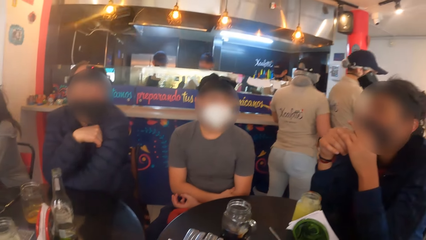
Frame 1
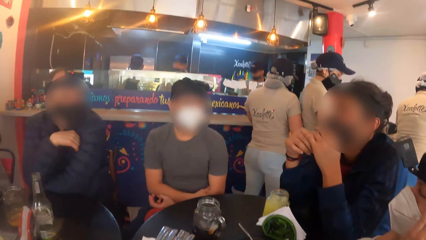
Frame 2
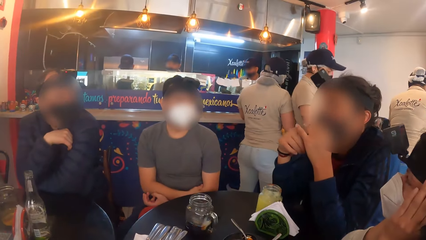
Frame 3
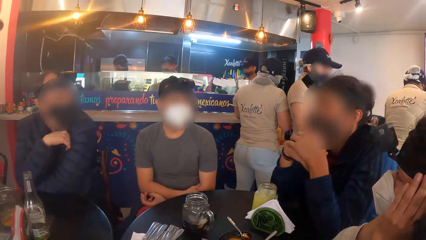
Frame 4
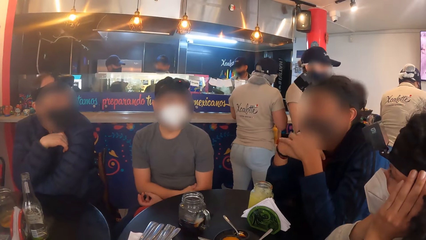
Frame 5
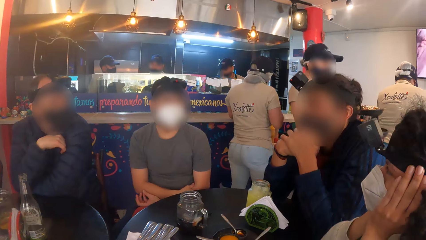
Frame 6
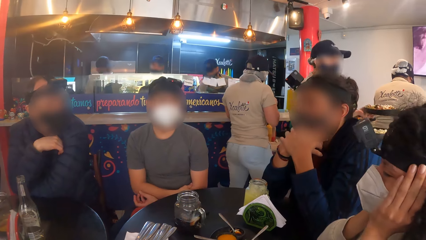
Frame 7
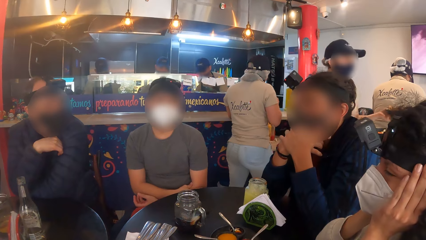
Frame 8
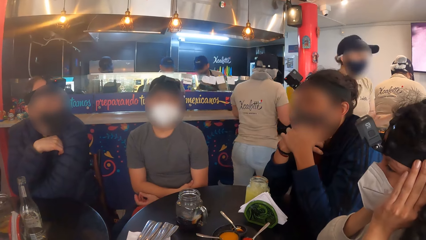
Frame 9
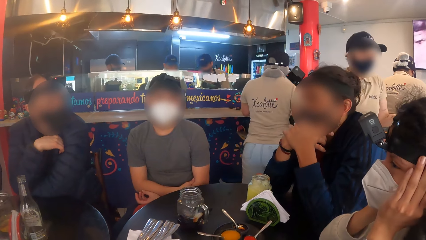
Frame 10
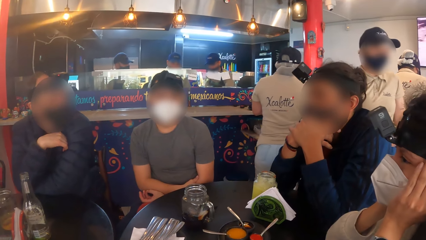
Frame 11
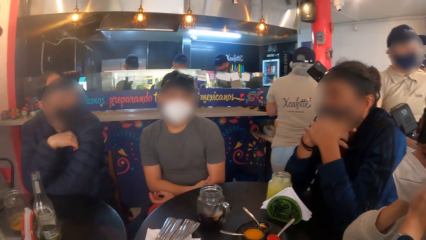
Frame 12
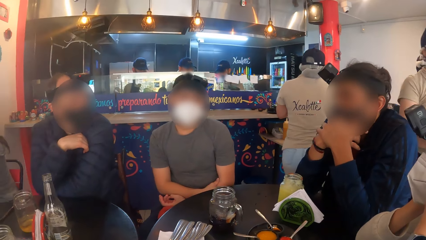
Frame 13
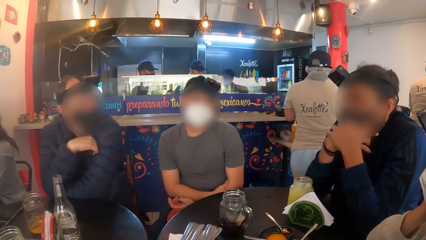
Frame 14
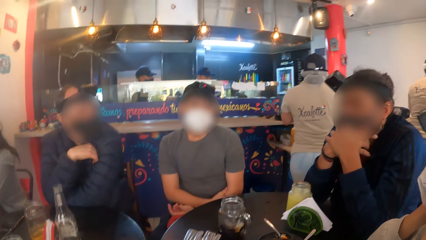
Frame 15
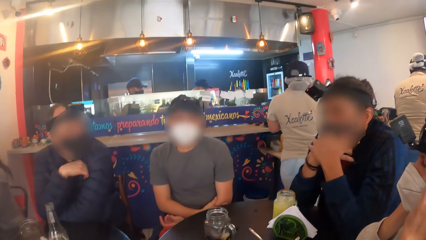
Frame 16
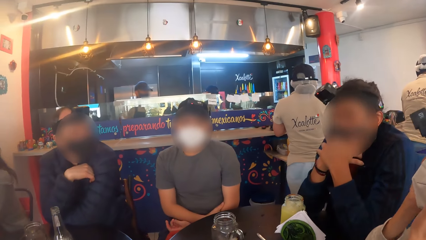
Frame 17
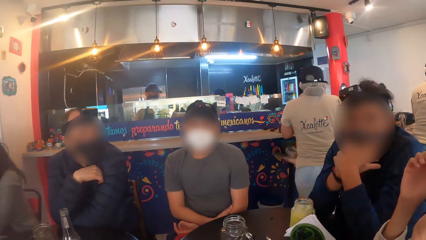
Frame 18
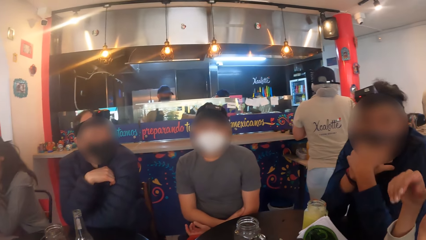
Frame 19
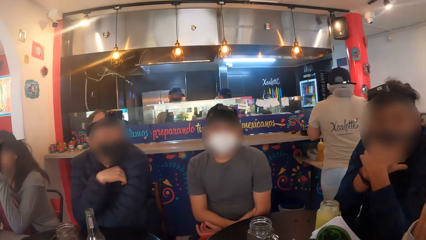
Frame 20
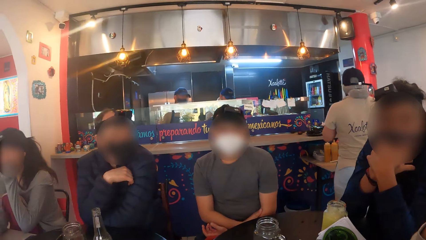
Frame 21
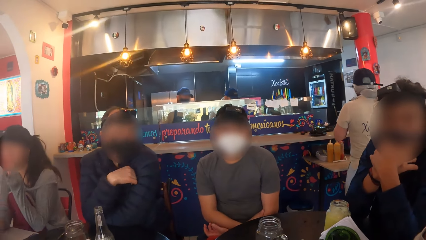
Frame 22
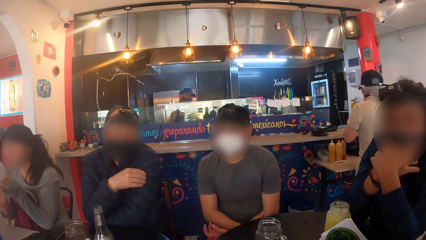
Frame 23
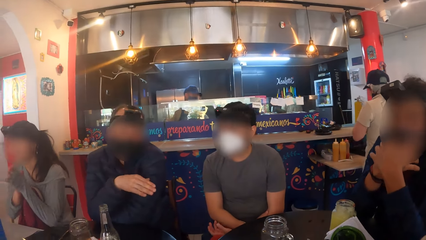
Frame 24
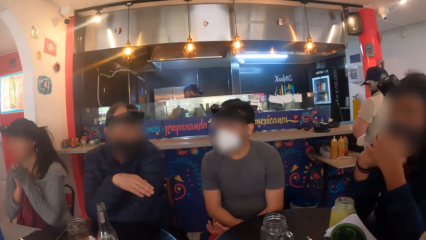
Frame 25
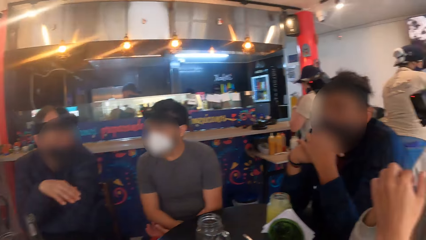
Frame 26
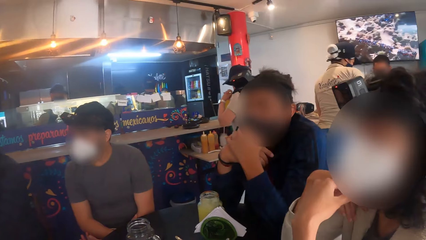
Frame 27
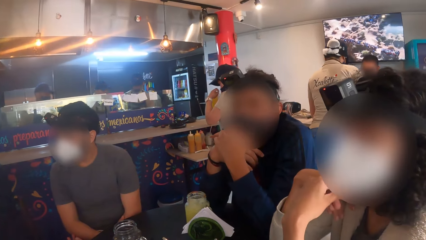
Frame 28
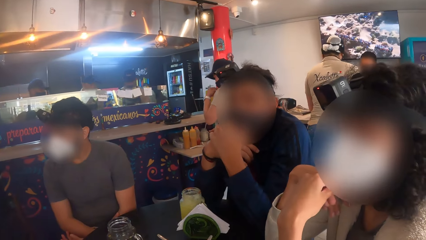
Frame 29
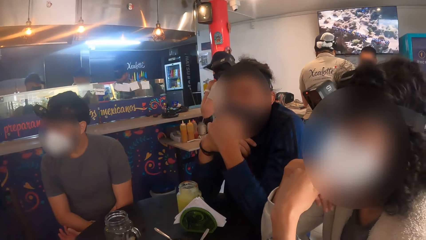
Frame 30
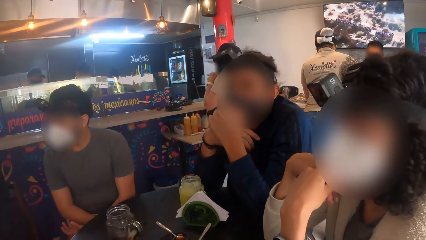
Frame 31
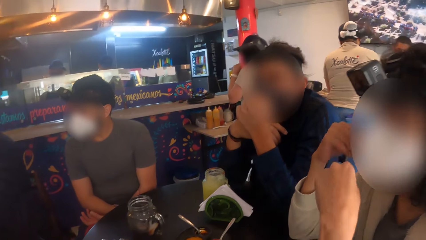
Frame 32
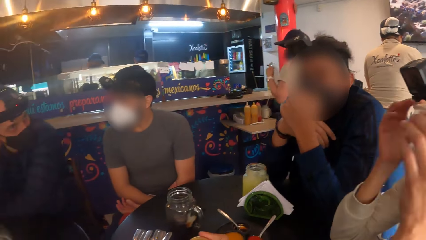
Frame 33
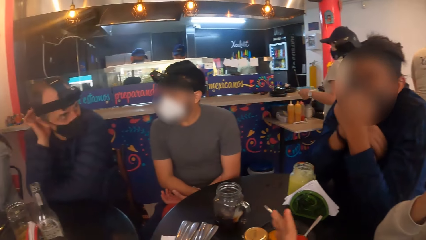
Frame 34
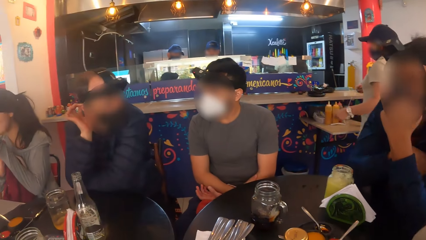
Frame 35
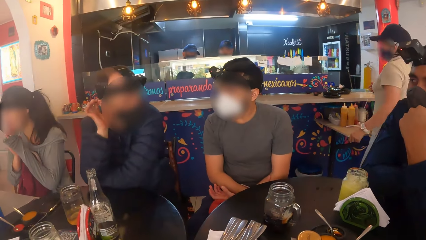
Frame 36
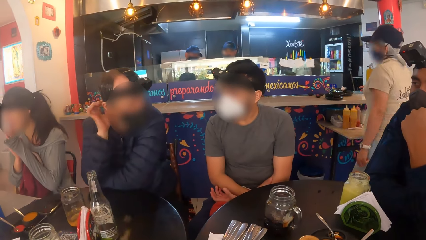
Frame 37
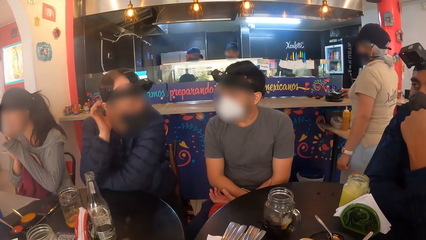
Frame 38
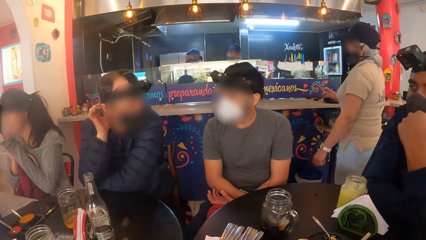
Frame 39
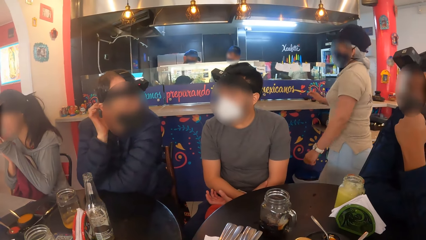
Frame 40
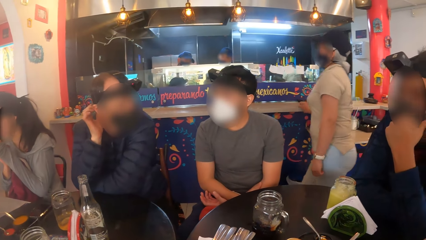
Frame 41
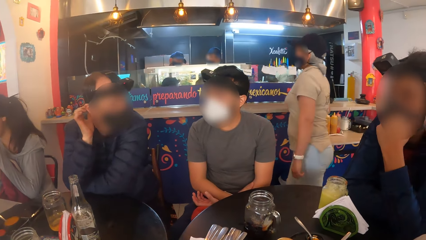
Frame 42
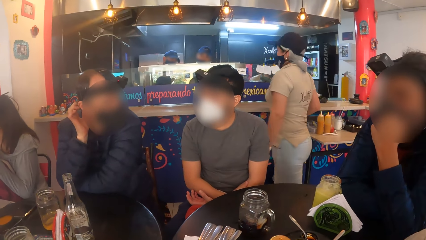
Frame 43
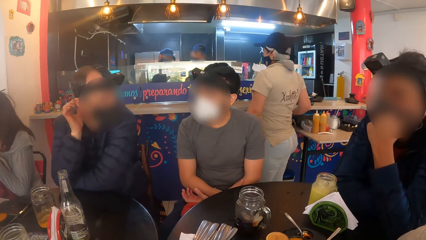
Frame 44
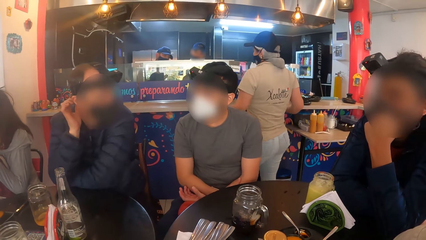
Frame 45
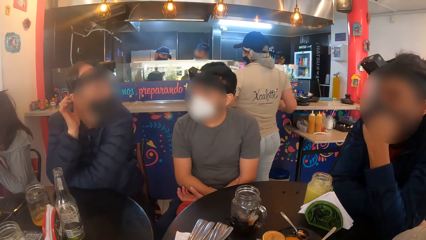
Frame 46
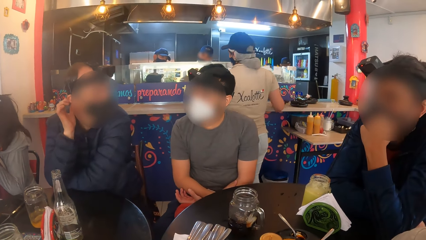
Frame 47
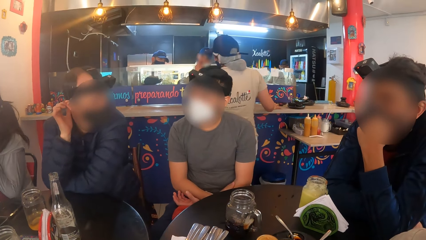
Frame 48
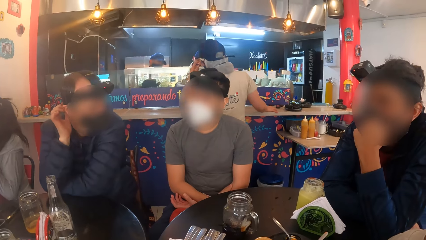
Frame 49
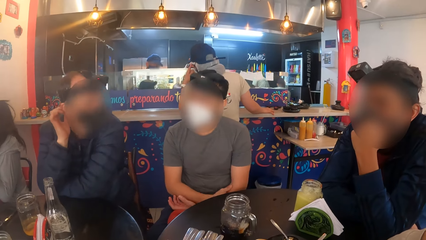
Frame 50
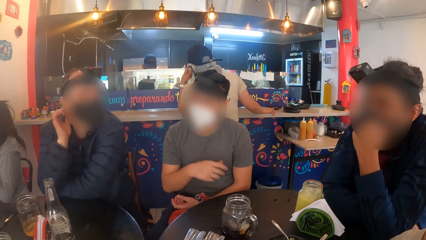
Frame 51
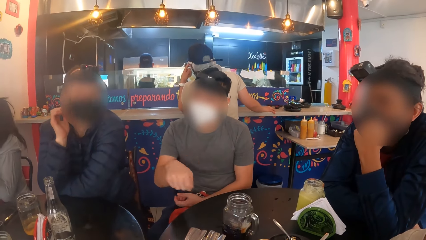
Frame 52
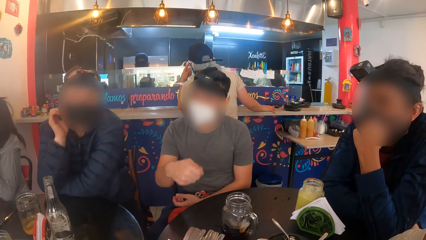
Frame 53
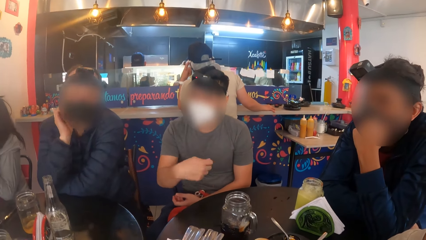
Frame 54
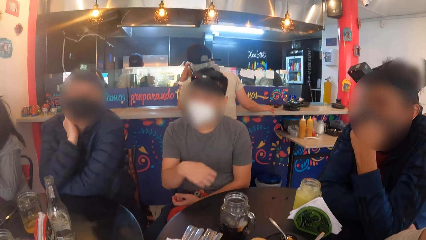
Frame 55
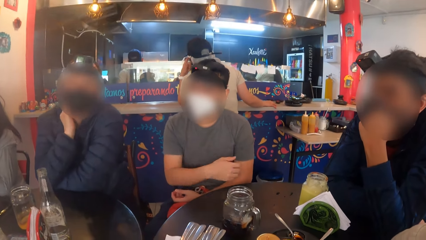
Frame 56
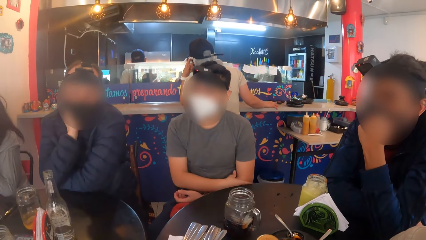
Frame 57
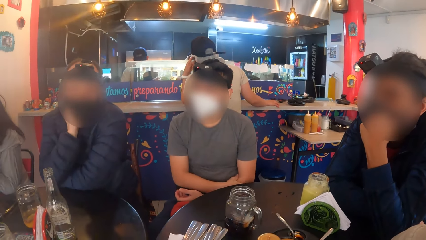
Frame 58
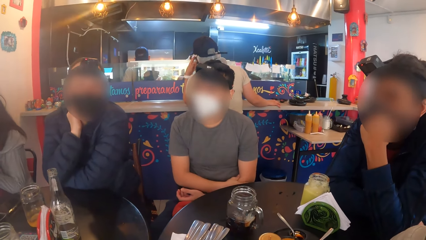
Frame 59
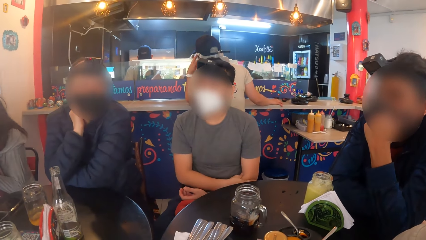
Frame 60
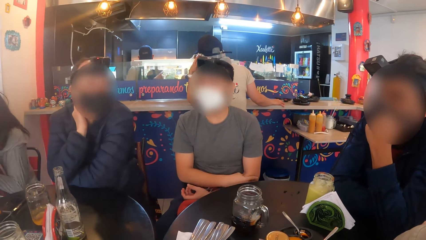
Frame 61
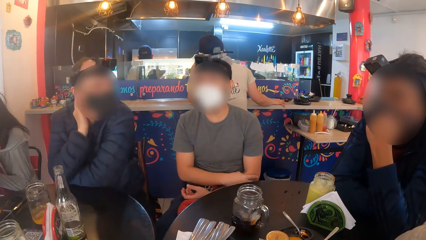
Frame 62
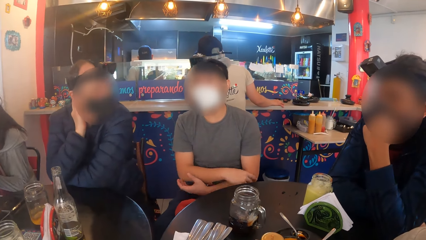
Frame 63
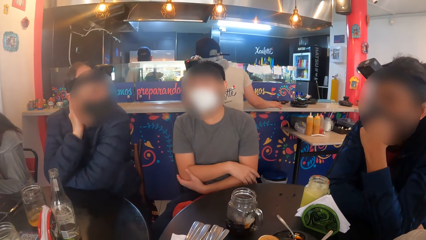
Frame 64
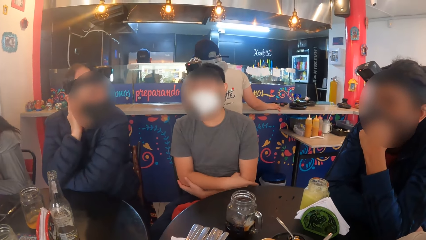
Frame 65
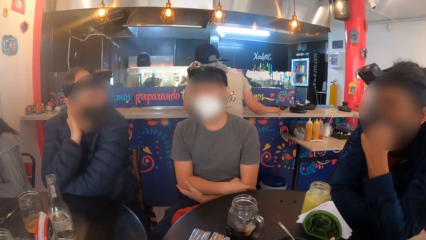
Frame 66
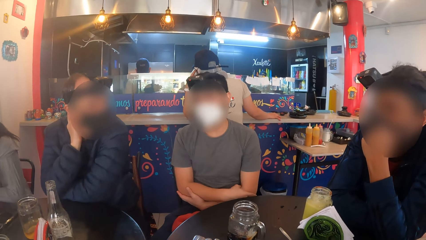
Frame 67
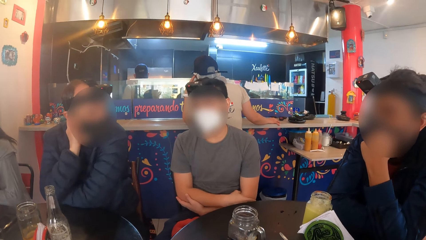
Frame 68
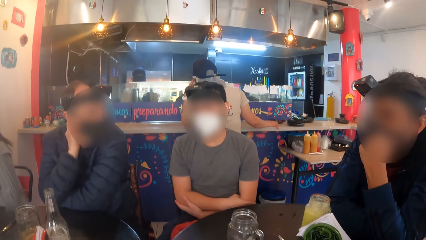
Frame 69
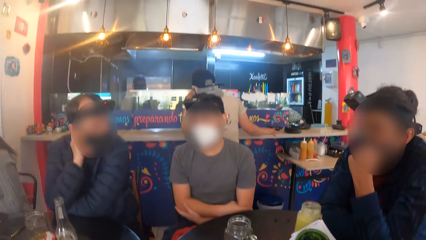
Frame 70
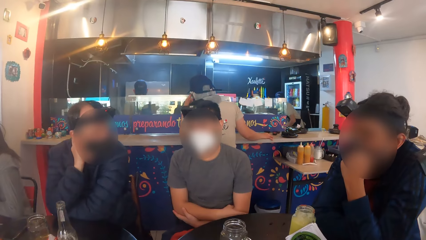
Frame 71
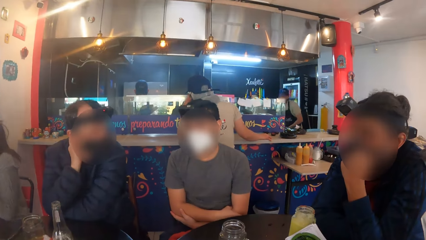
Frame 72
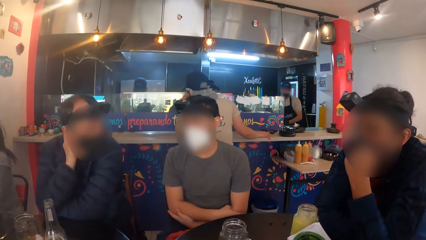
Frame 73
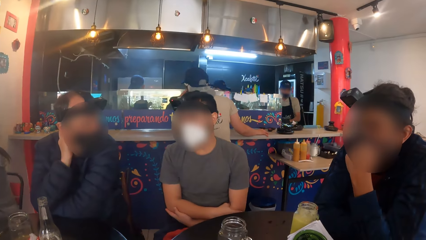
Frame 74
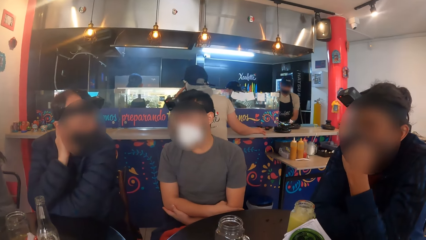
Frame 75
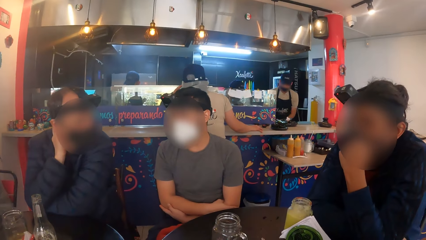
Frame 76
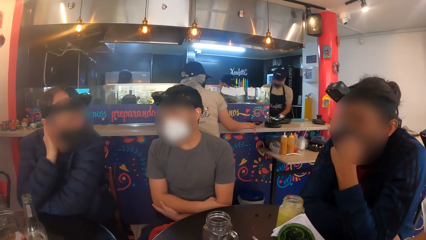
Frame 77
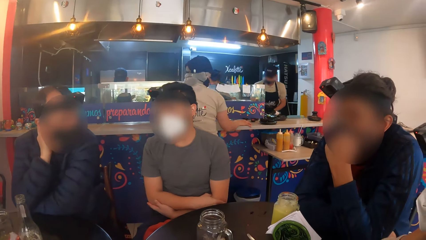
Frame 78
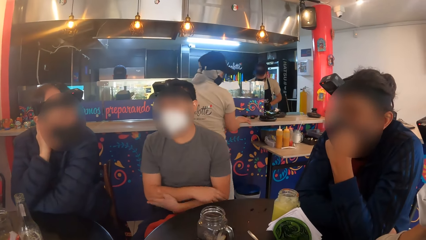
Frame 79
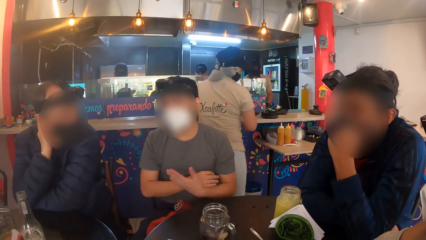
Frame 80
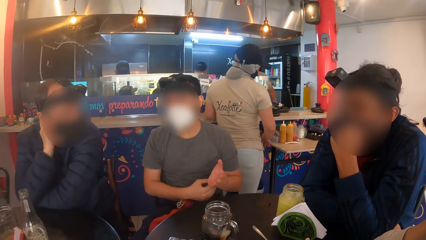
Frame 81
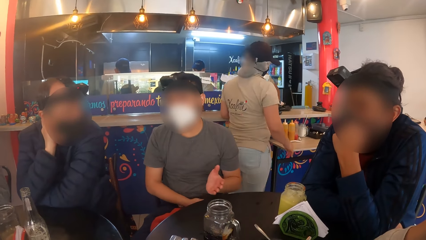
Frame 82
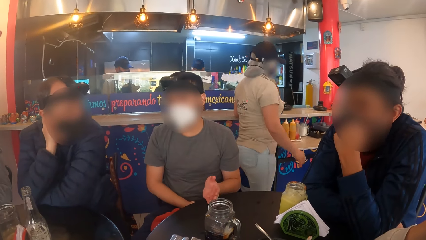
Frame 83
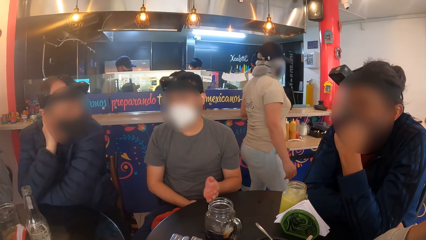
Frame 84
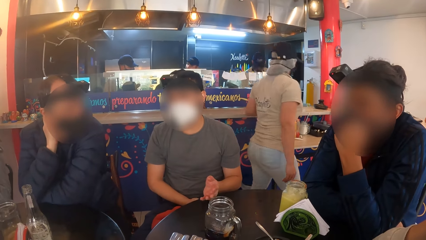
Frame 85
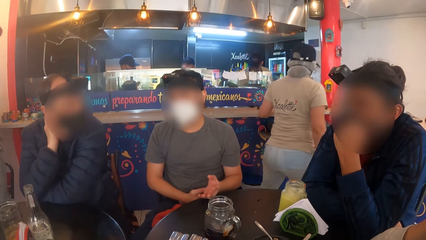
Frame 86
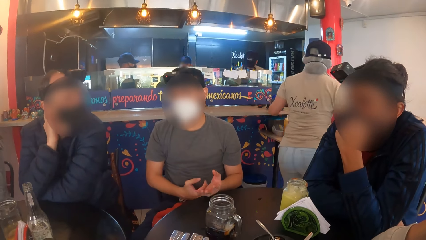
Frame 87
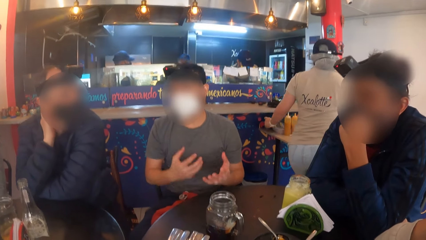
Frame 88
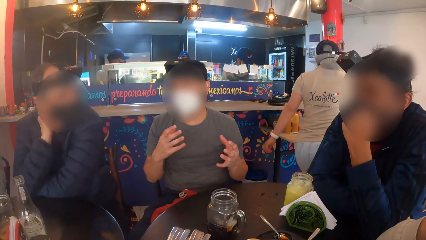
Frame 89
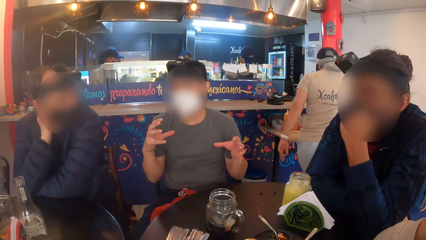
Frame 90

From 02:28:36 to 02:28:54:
A waiter places her right hand on the counter.
